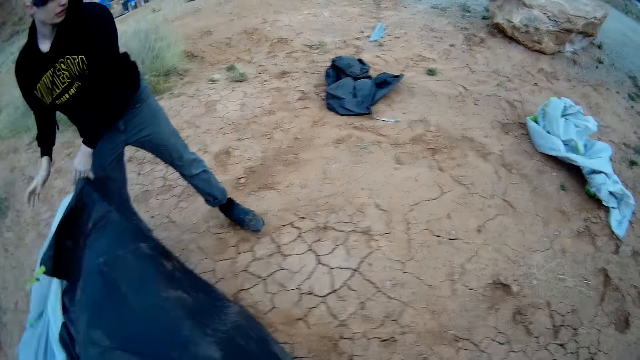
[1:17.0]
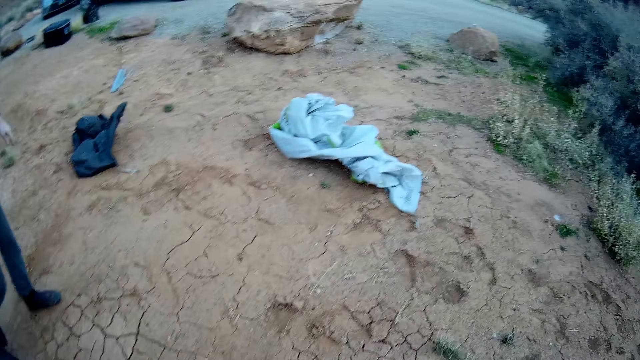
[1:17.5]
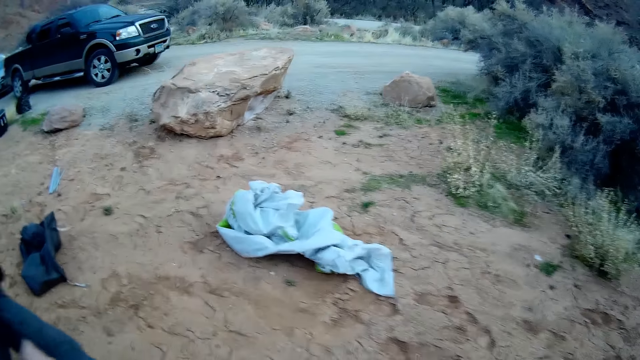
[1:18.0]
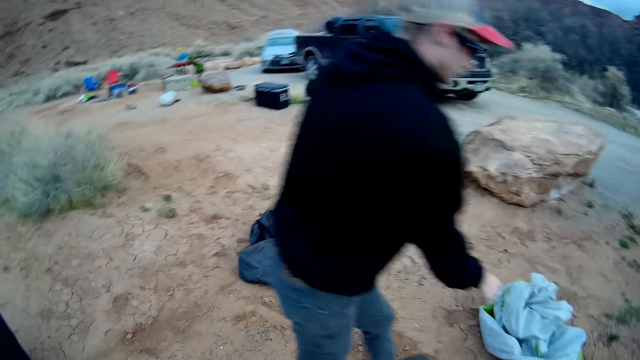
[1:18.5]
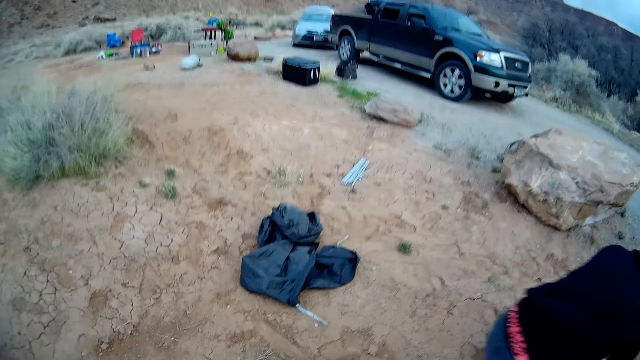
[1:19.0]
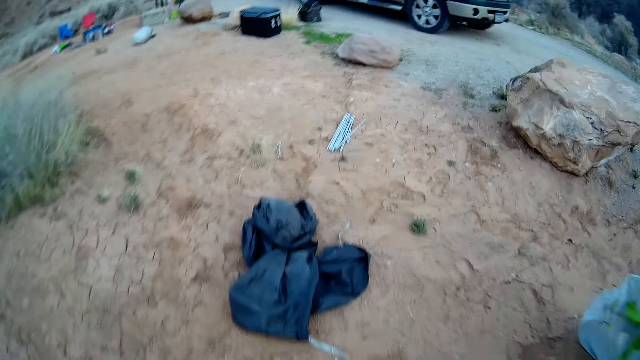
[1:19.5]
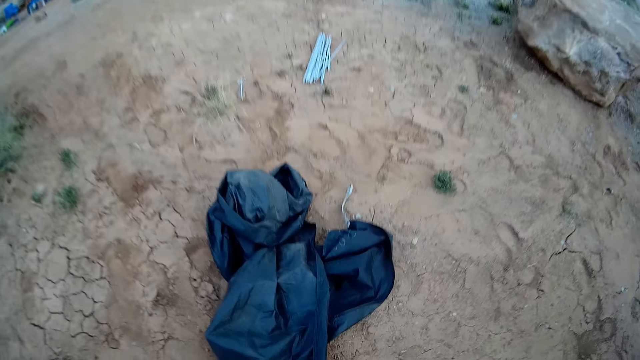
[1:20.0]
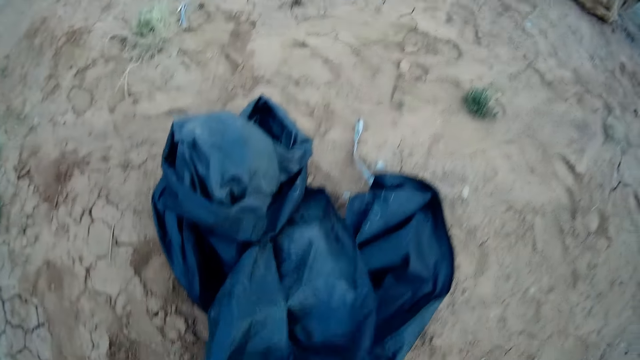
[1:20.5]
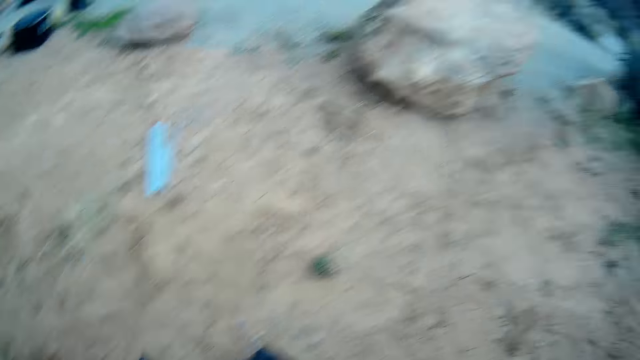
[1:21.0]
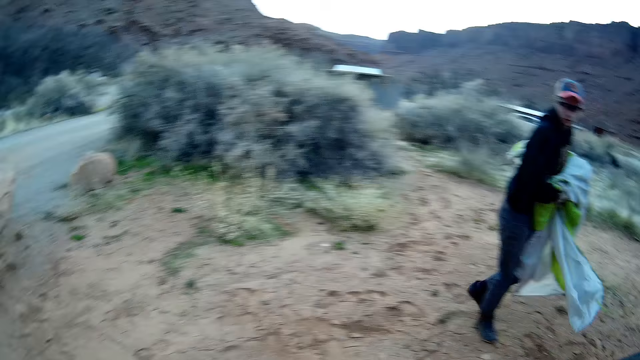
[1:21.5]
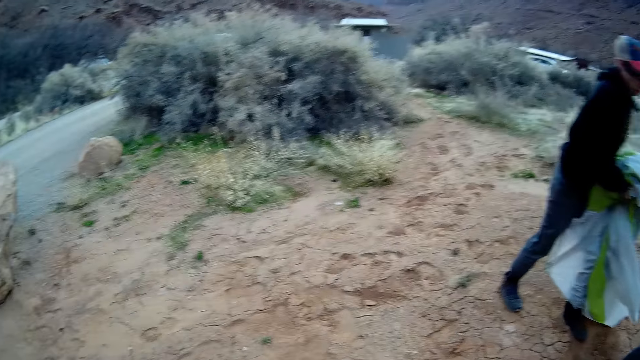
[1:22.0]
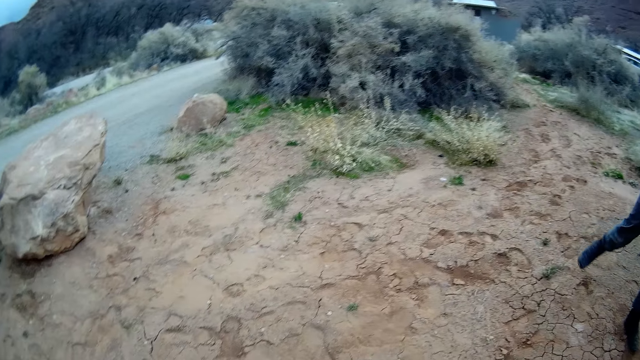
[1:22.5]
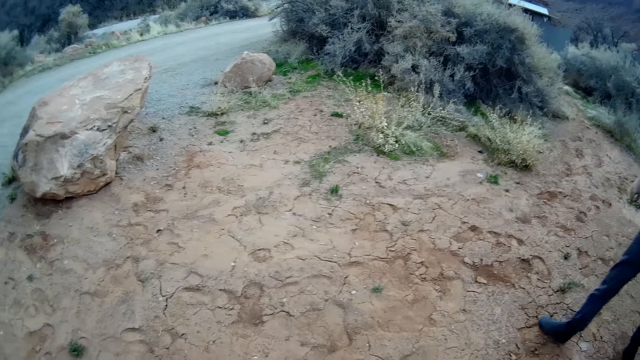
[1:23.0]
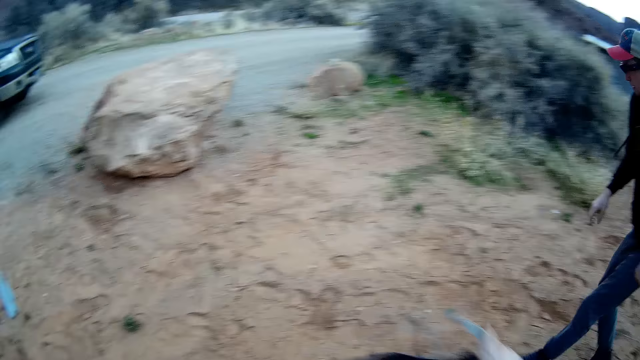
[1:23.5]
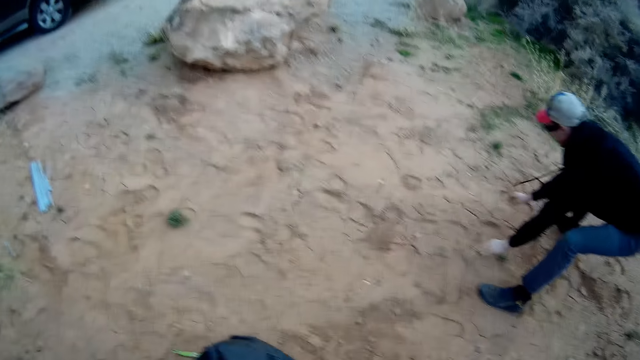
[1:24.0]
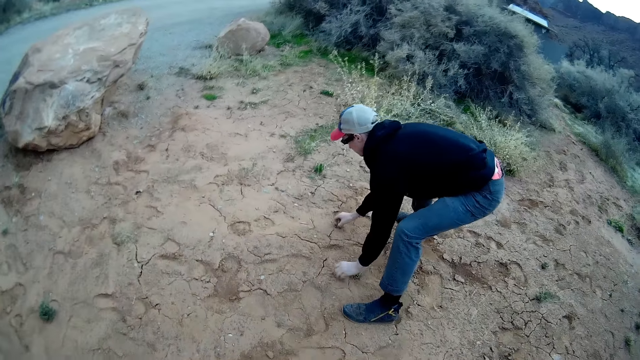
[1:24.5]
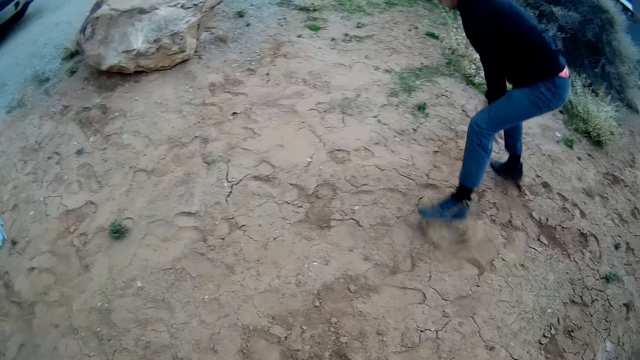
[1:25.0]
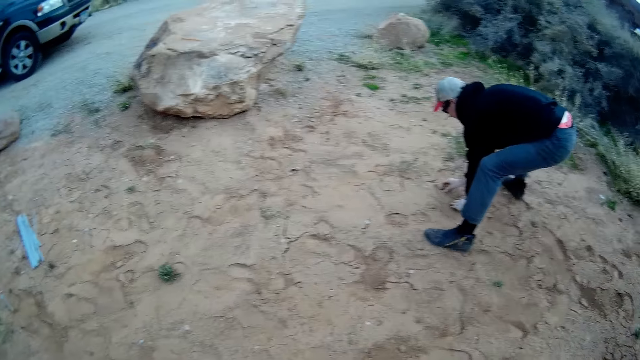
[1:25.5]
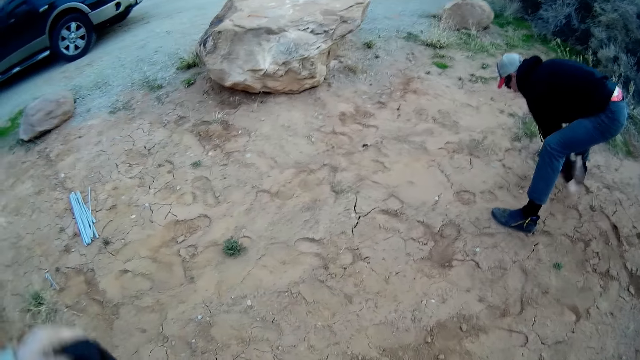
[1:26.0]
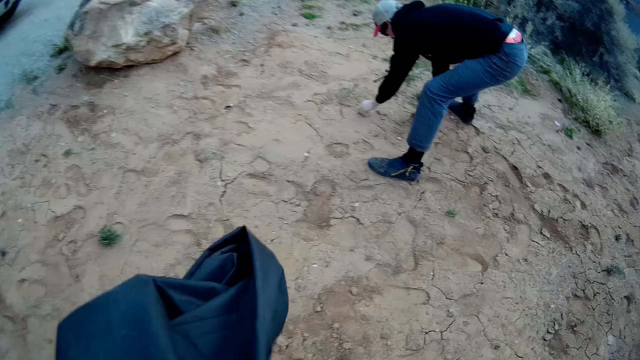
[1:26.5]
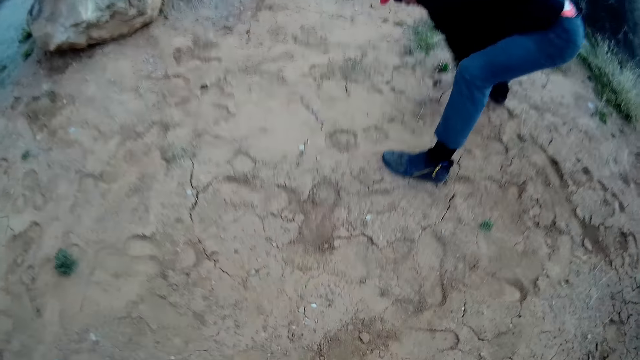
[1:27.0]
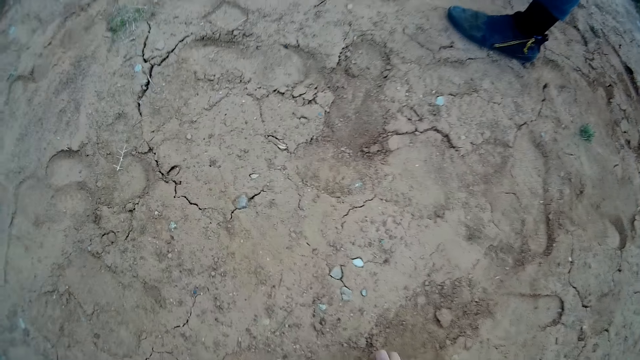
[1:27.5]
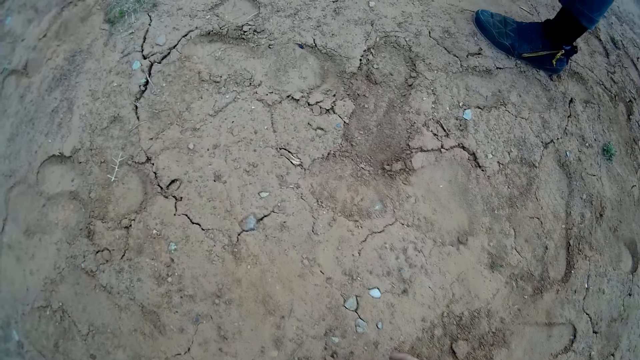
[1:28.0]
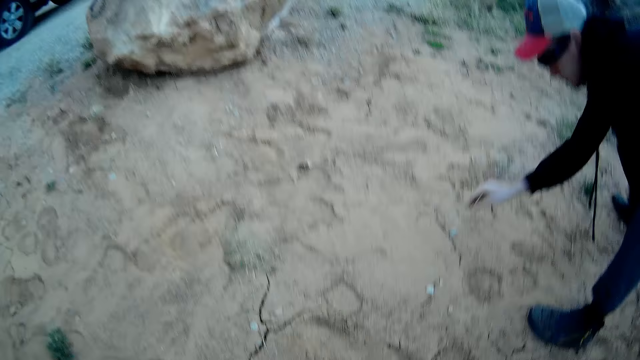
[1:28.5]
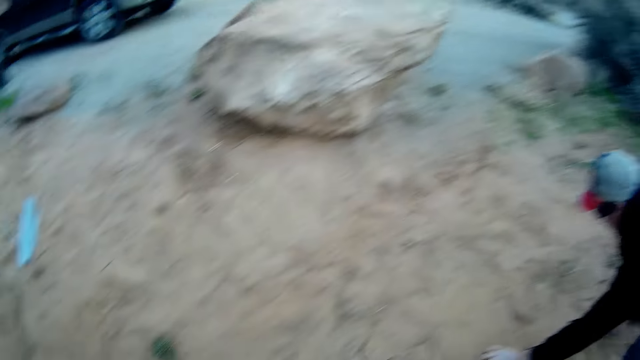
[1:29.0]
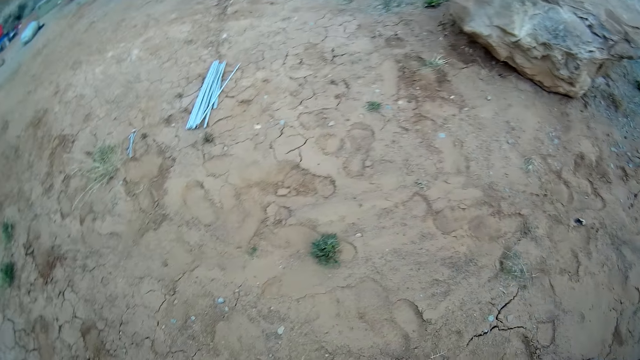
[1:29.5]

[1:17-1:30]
A man removes a polythene on the ground and walks on the ground. The man moves a cover tarp on the ground with both hands and picks the polythene paper on the ground. The camera wearer walks on the ground, picks the polythene on the ground, and stands on the ground. The man walks on the ground. The man picks different stones from the ground with both hands, jumps on the ground, and picks something on the ground. The camera wearer walks on the ground.

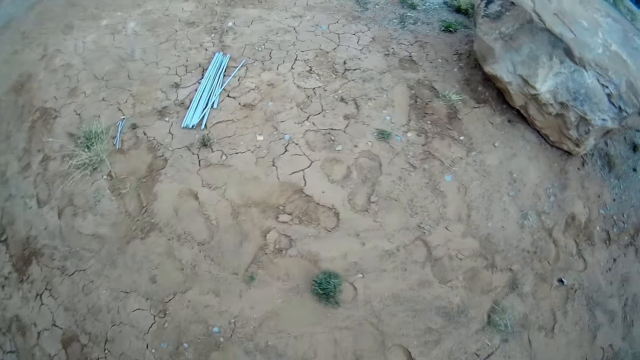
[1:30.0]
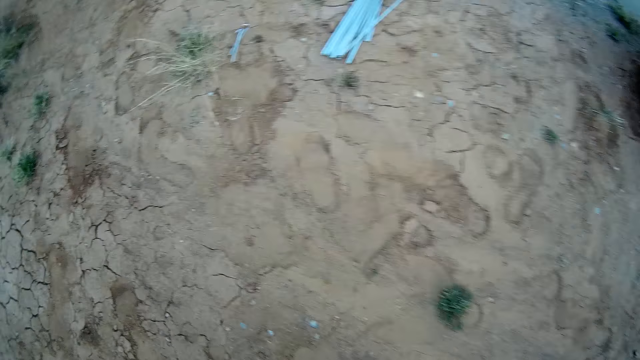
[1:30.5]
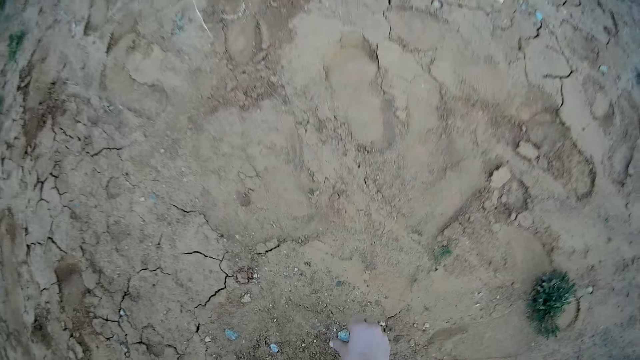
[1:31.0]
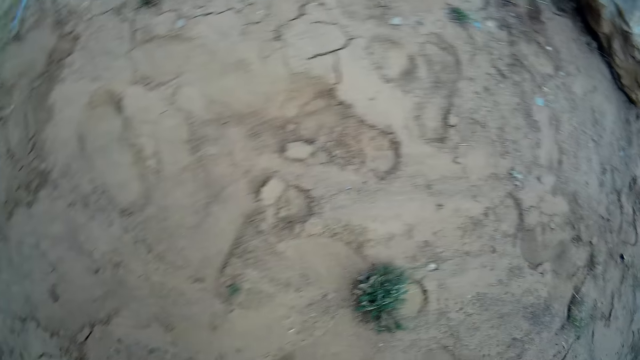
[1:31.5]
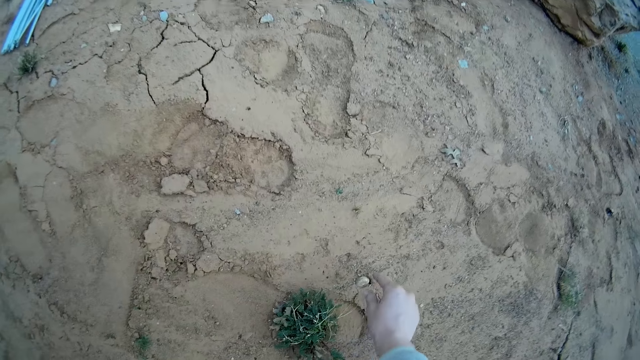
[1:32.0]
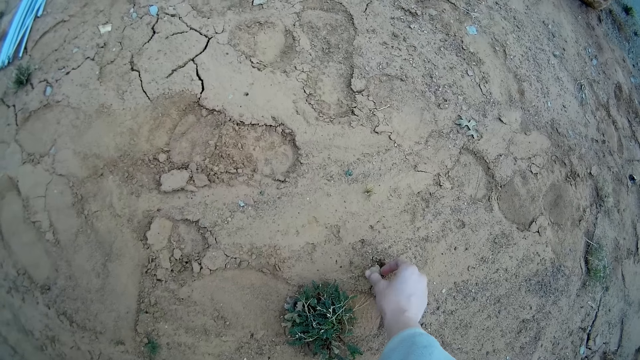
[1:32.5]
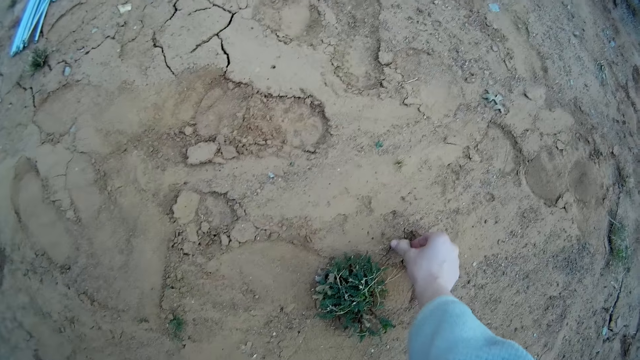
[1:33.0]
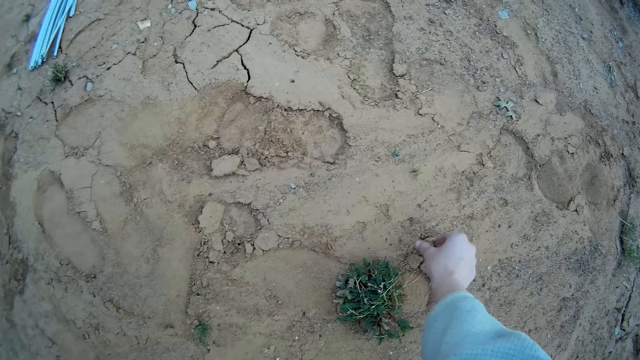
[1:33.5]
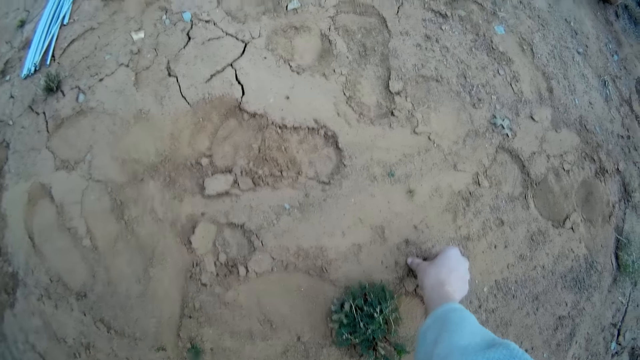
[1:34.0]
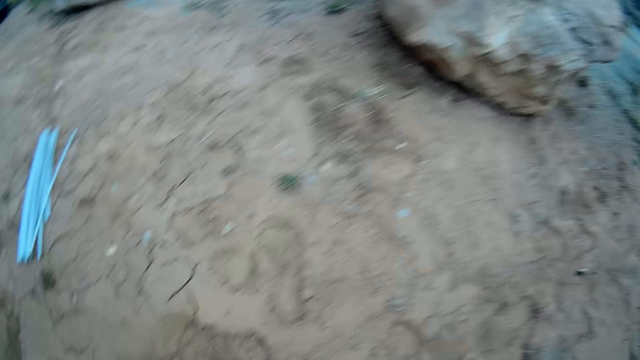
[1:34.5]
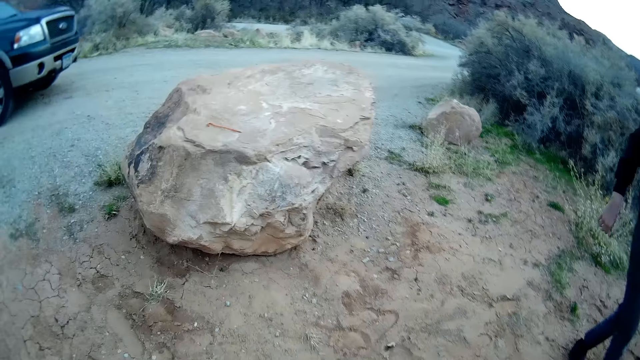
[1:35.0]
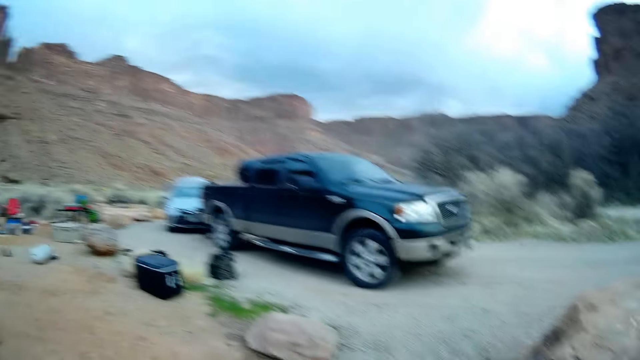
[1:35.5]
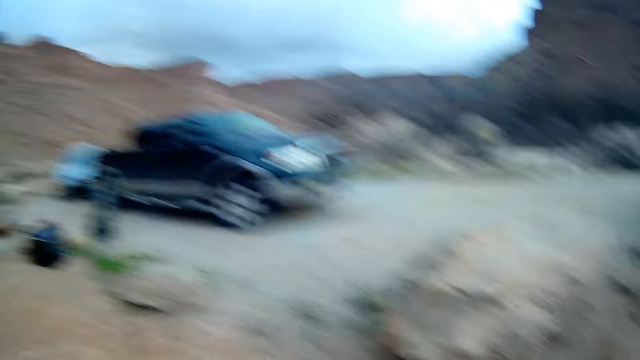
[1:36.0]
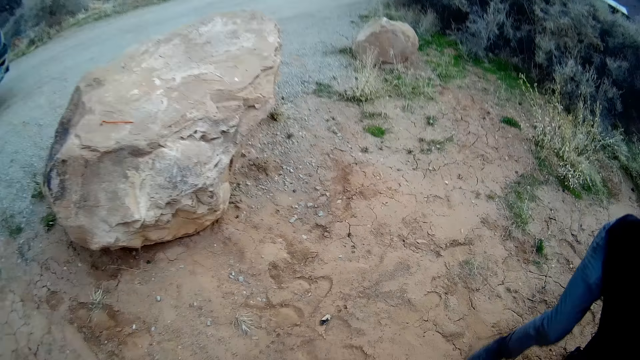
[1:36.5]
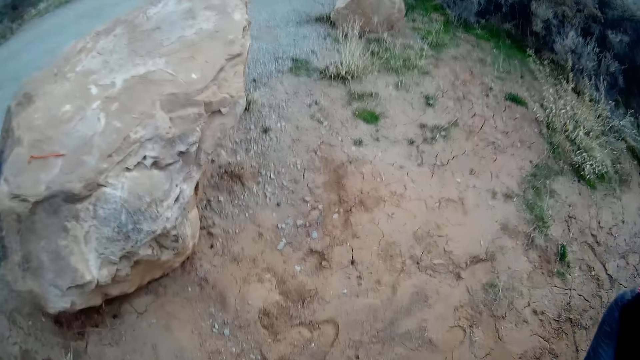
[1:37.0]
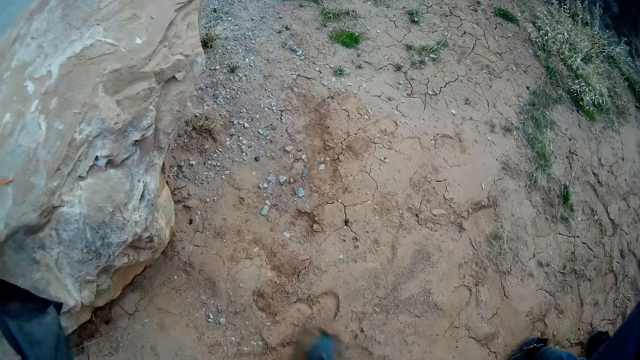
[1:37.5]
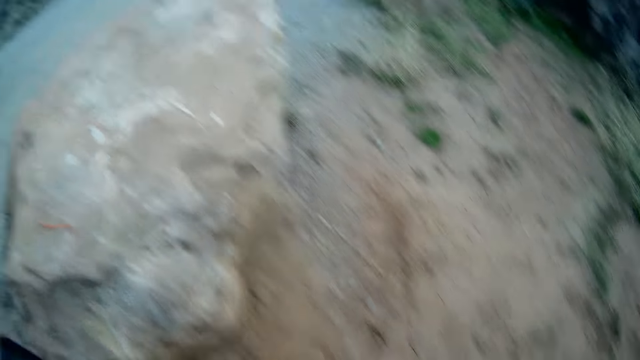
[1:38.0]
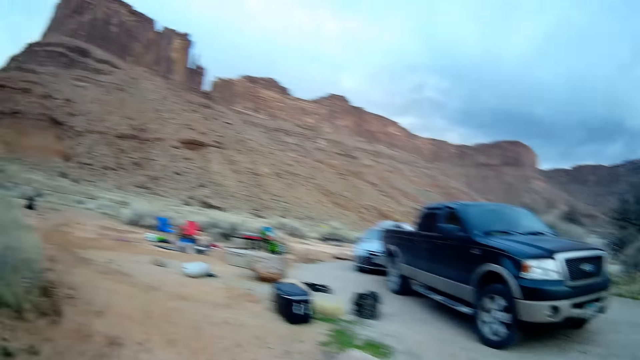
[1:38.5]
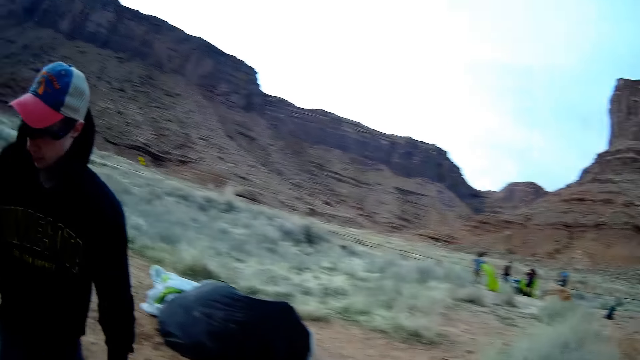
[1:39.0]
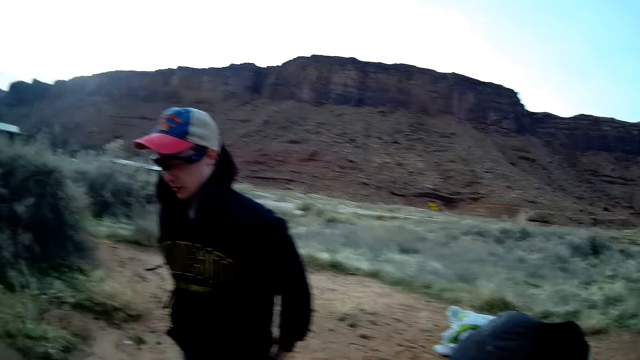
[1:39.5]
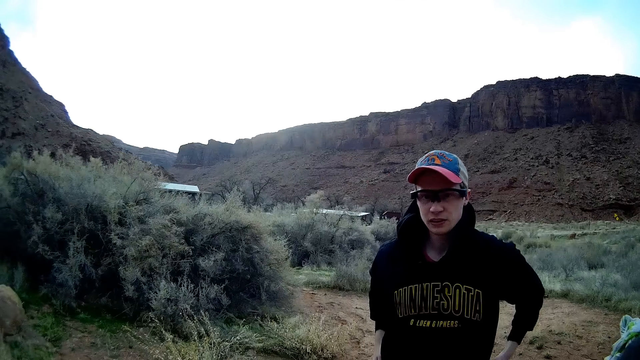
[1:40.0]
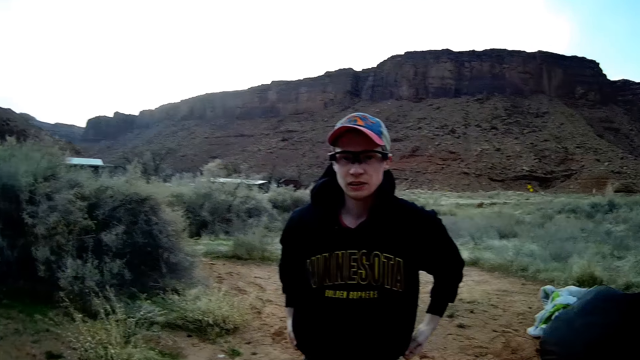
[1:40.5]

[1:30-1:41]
The camera wearer picks a stone from the ground with his hand. He picks another stone from the ground with his hand. He throws both stones away with his hand and walks on the ground. A man picks something on the ground. The camera wearer kicks sand on the ground with his leg, moves the soil on the ground with his leg, and stands on the ground. The man stands on the ground. The camera wearer talks with the man.
